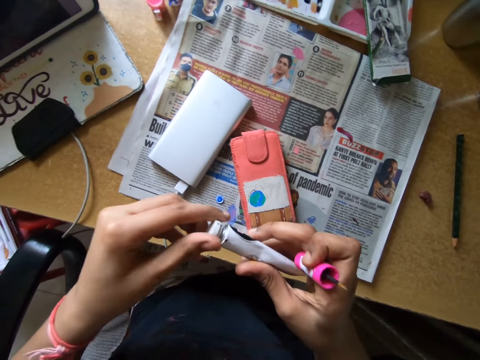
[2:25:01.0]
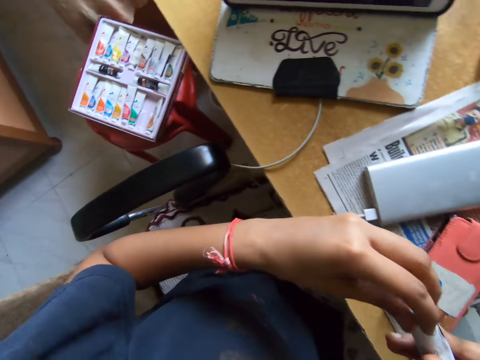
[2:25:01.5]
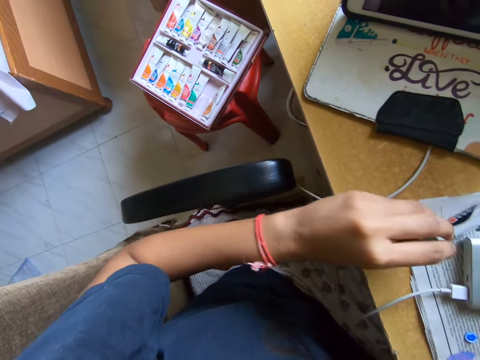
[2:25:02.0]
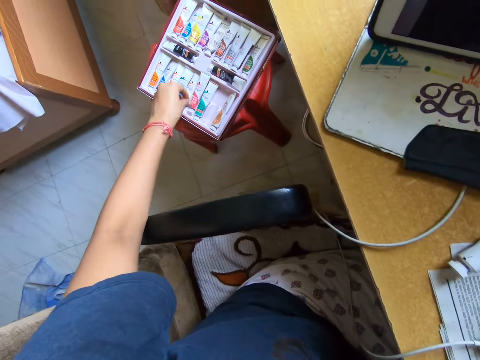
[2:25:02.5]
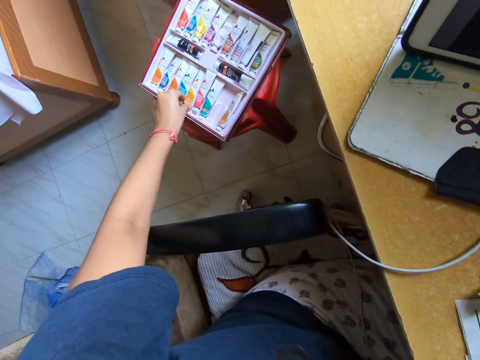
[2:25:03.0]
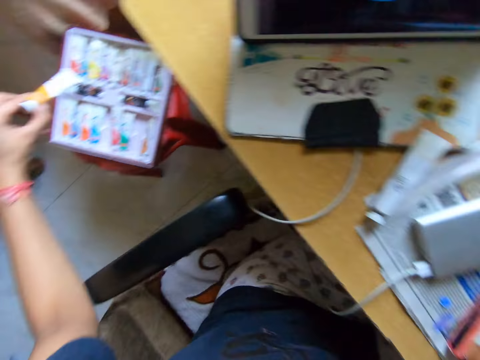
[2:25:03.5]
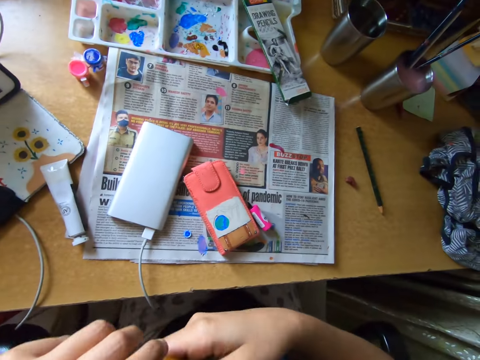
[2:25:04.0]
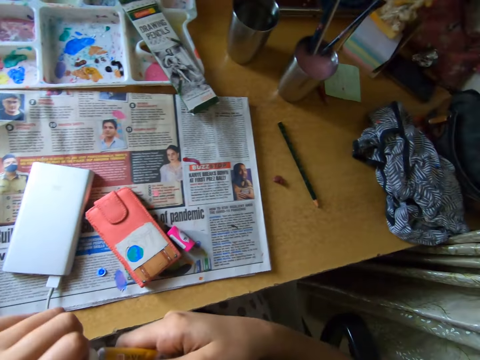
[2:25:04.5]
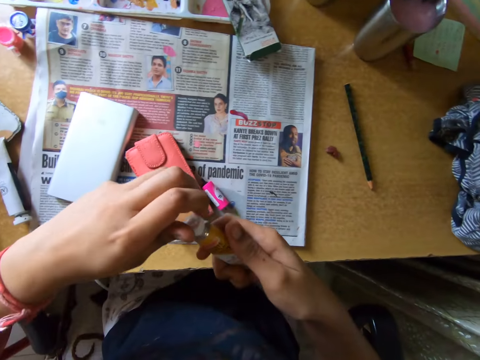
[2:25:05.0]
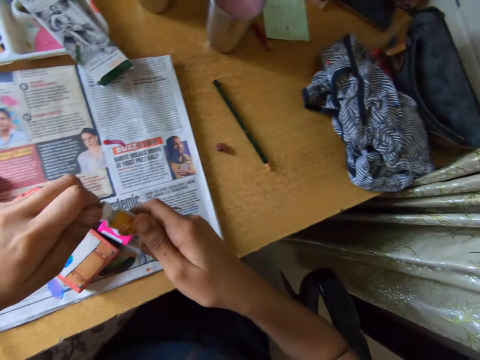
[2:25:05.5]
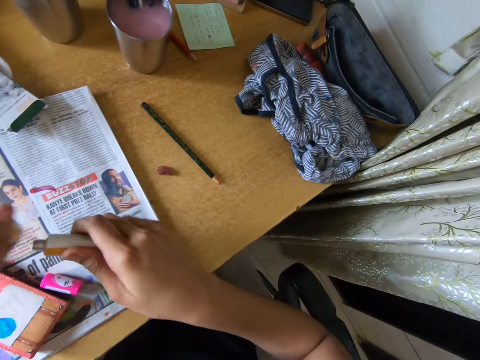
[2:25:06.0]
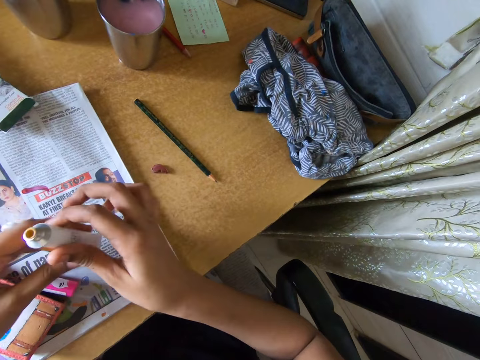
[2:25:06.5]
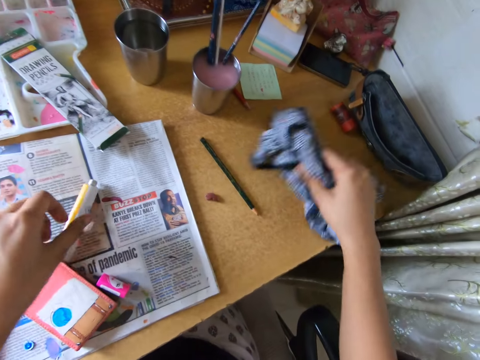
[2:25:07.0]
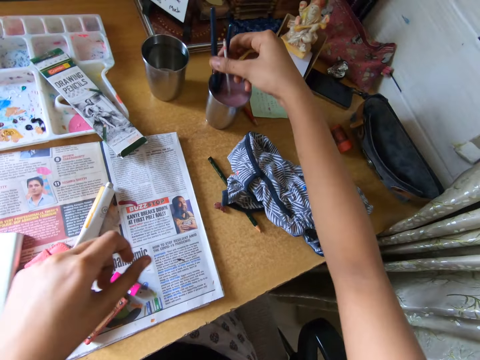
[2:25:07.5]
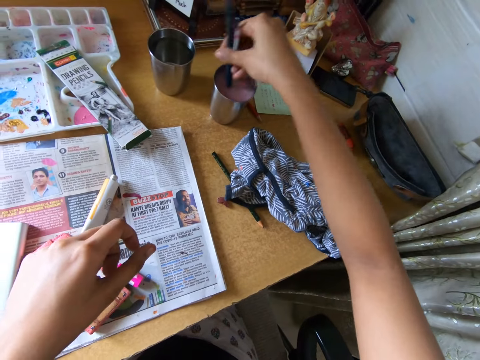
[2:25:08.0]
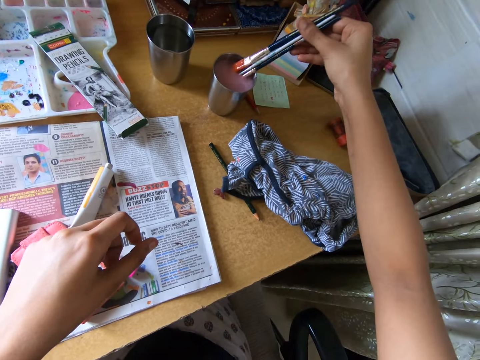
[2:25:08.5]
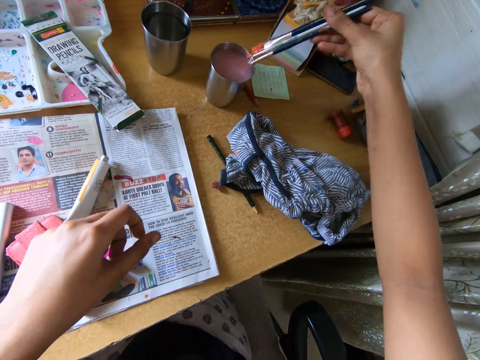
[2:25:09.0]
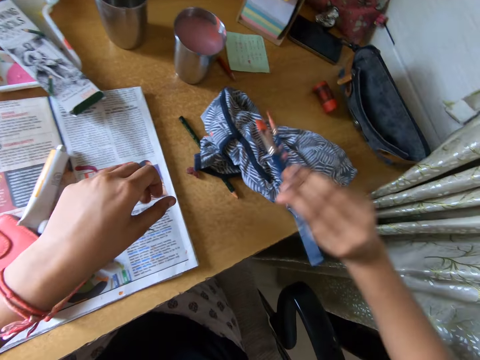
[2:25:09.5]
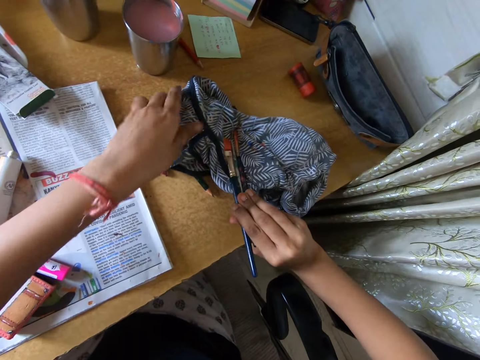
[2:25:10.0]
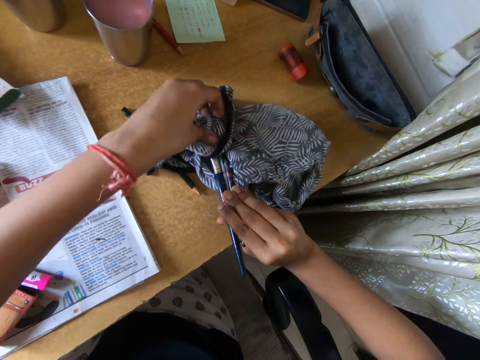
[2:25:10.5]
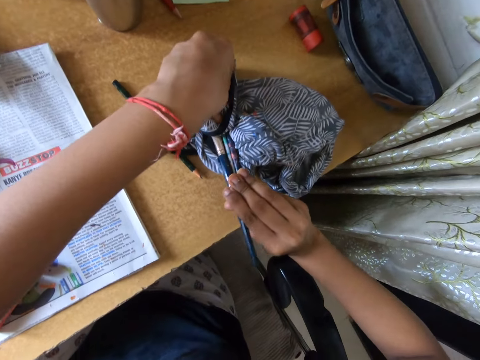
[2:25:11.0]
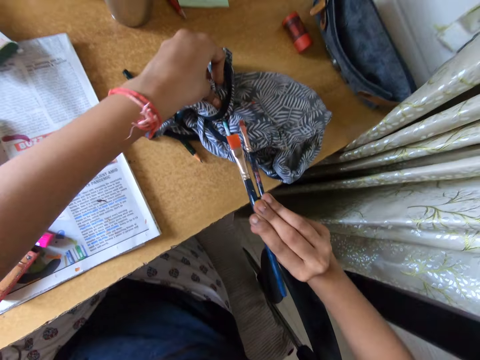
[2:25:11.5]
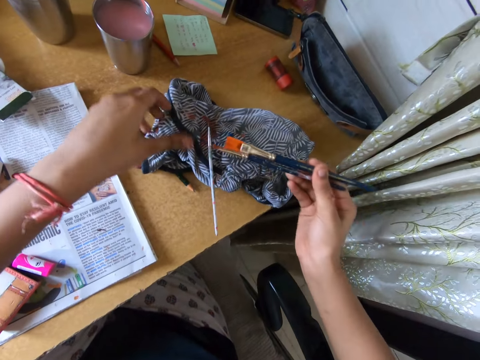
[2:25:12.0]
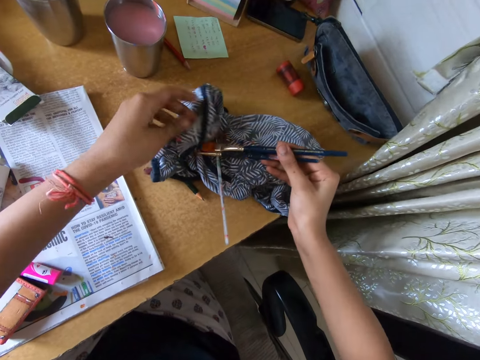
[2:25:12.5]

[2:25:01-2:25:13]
The camera wearer closes the paint tube or bottle with both hands. He opens the paint bottle with his hand and looks around a room. He drops the paint tube on the table with his left hand. He picks up the paint tube from a paint pack with his left hand. He looks around the room. He opens the paint tube with both hands. He drops a lid on the table with his left hand. He passes the paint tube from his right hand to his left hand. He drops the paint tube on the table with his left hand. He moves a cloth on the table with his right hand. He removes the paintbrushes from the cup or mug on the table with his right hand. He rinses the paintbrushes in the mug. He drops the paintbrushes on the cloth with his right hand. He cleans the paintbrushes in the cloth with both hands.

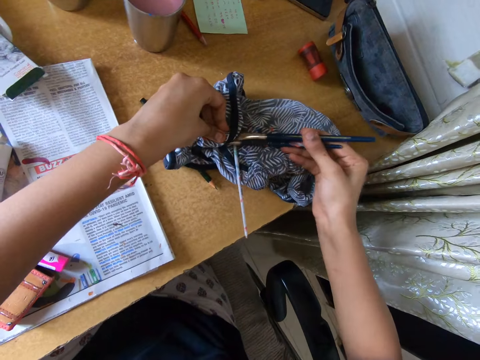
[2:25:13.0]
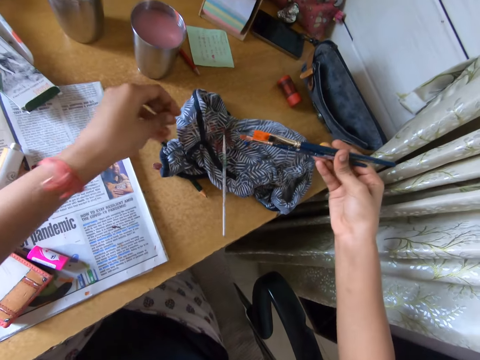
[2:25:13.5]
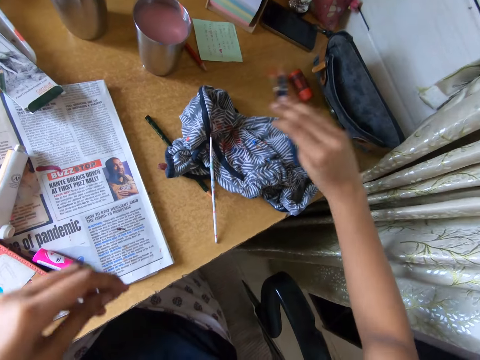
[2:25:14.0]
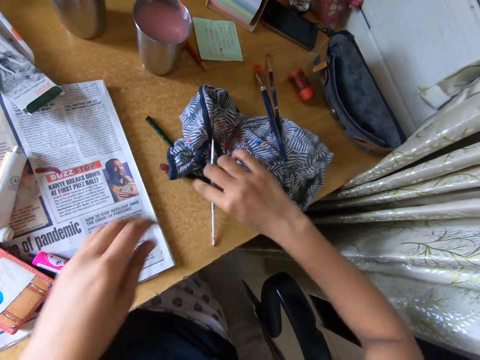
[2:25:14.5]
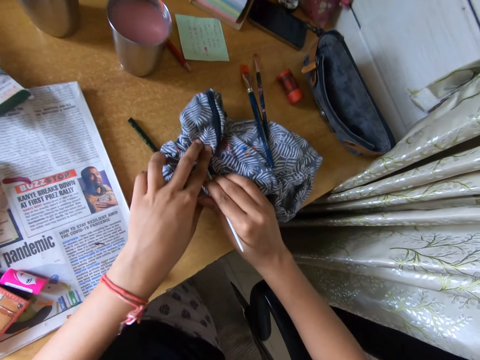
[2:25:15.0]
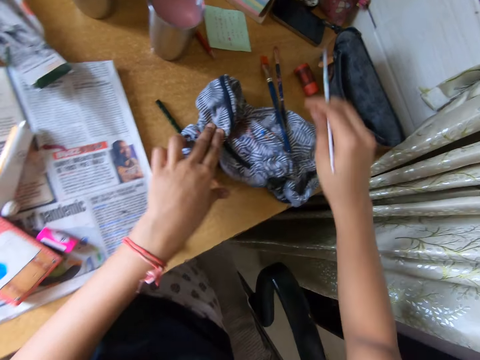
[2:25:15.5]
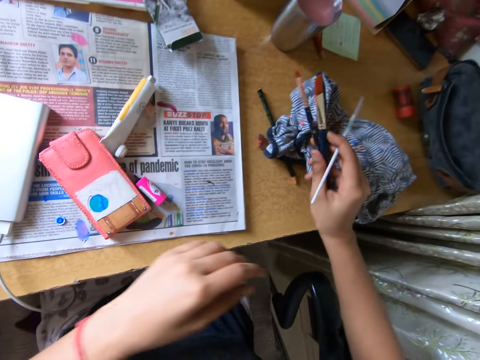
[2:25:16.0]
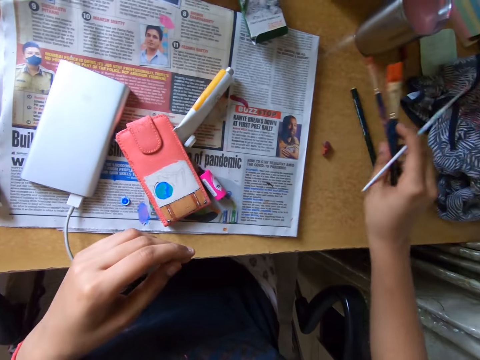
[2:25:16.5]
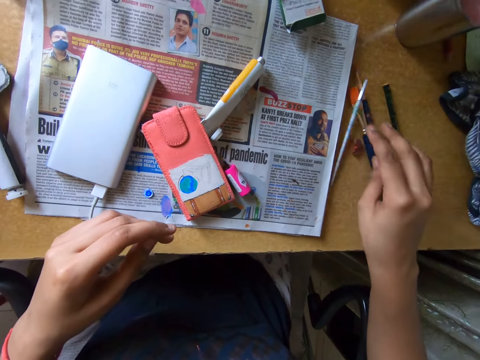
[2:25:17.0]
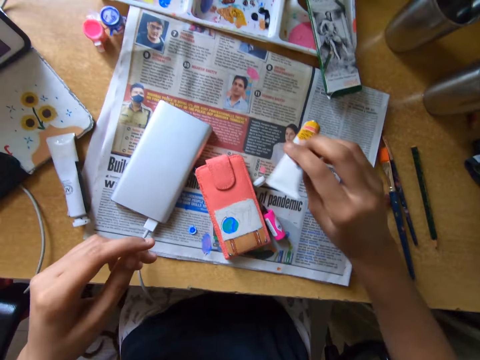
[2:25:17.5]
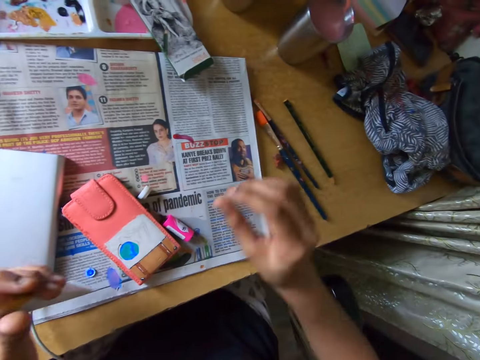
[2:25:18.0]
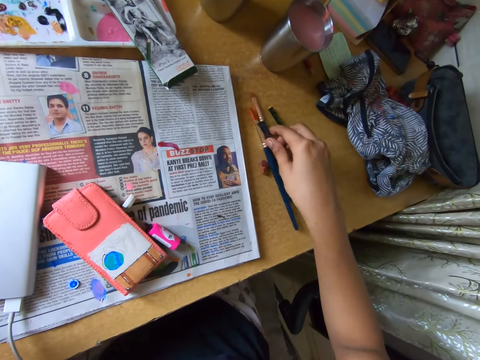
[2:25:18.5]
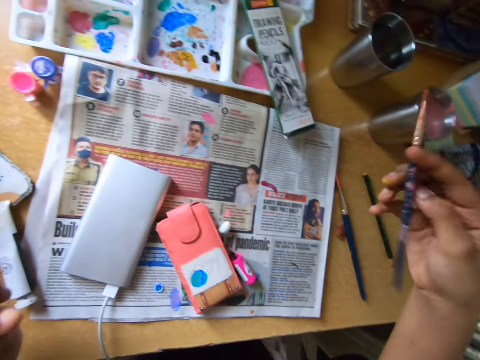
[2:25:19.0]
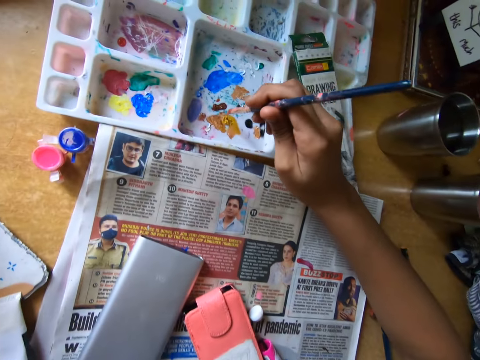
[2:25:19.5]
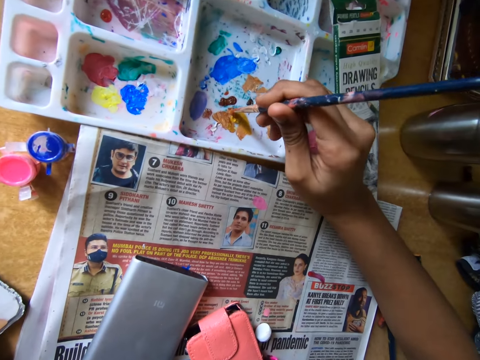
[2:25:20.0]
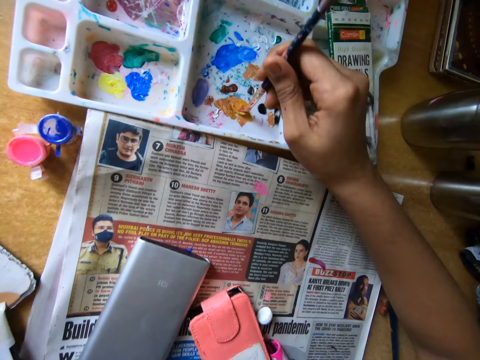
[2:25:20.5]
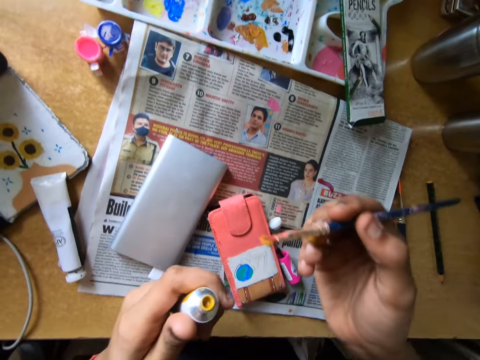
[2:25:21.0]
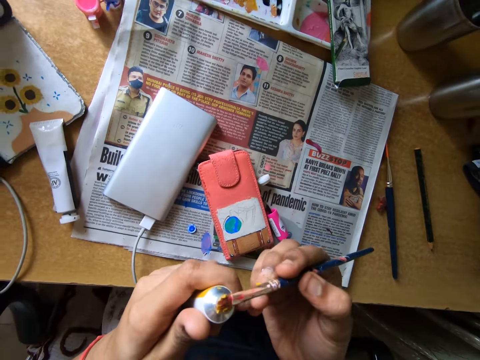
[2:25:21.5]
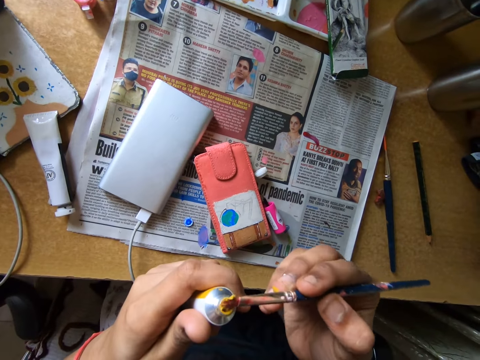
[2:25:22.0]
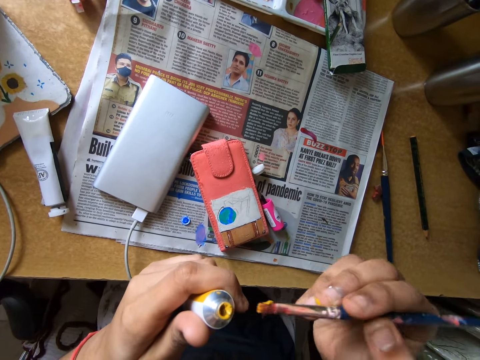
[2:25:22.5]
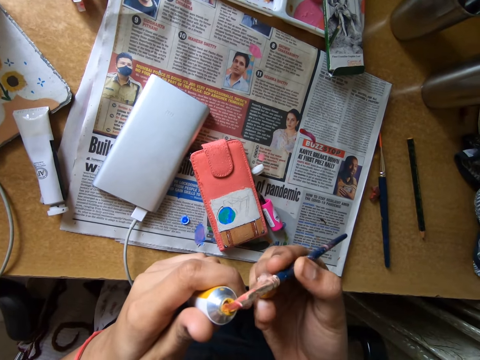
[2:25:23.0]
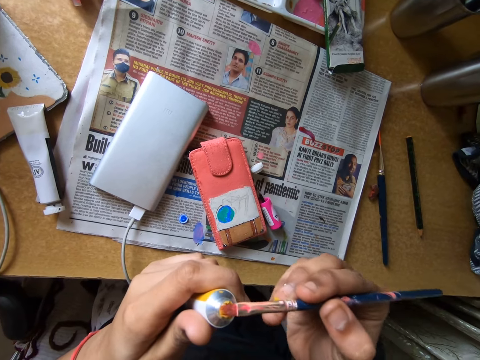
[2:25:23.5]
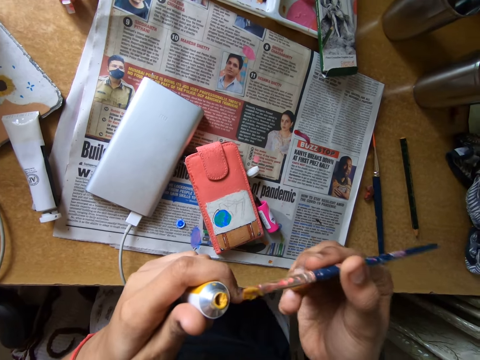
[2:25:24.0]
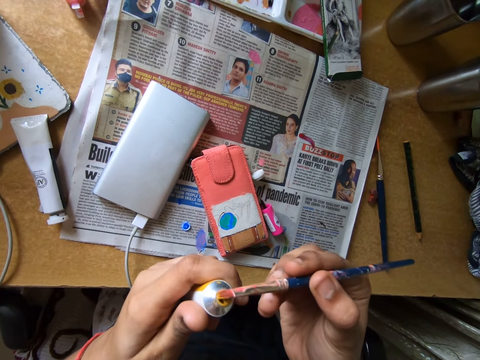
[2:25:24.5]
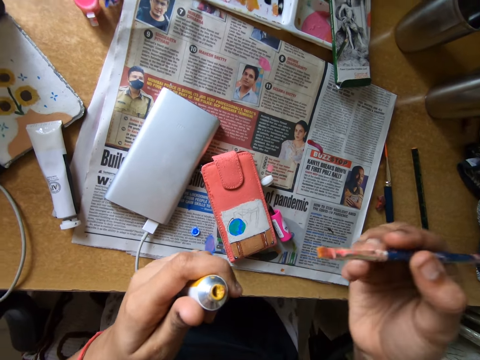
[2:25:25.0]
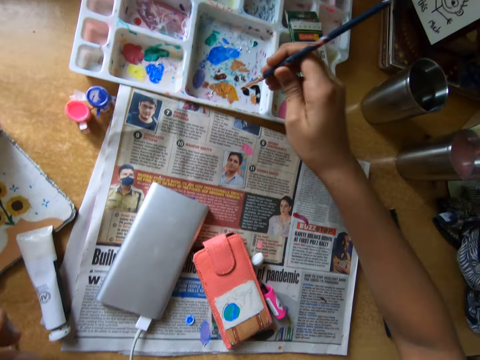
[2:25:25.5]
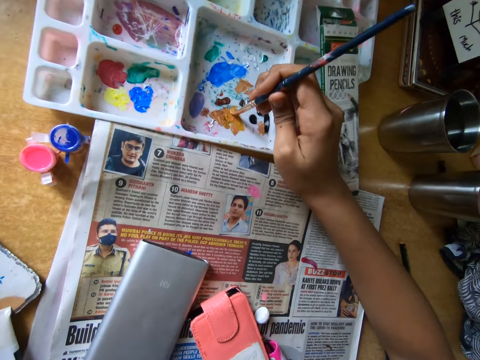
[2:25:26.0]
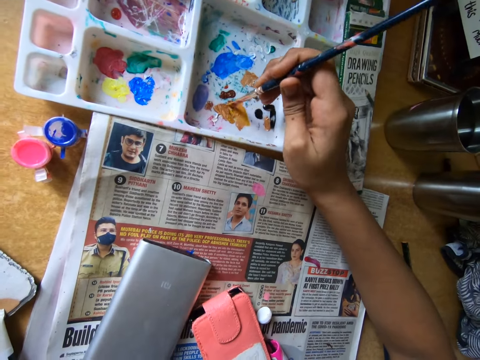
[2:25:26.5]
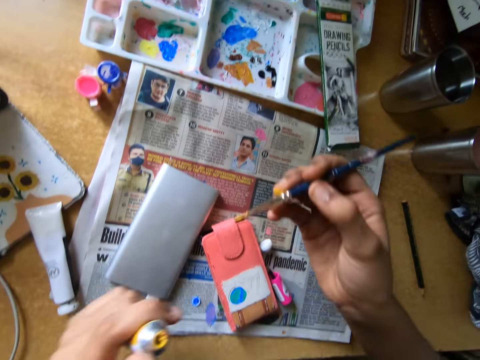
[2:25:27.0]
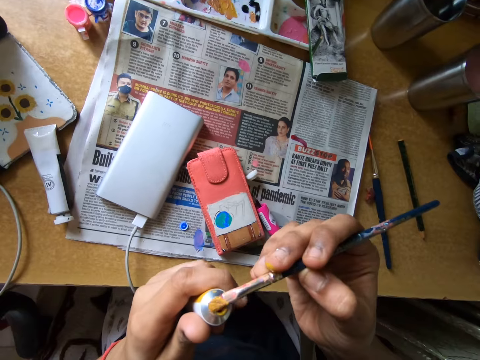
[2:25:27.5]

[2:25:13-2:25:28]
The camera wearer drops the paintbrushes on the table with his right hand. He picks up the paintbrush from the table with his right hand. He cleans the paintbrush in the cloth with both hands. He picks up the paintbrushes from the table with his right hand. He moves the cloth on the table with his right hand. He drops the paintbrushes on the table with his right hand. He picks up the paint tube from the table with his right hand. He passes the paint tube from his right hand to his left hand. He picks up a paintbrush from the table. He carries the paintbrush from the table with his right hand. He takes paint from the paint palette with the paintbrush in his right hand. He puts paint on the paint tube with the paintbrush in his right hand. He takes paint from the paint palette with the paintbrush in his right hand again.
